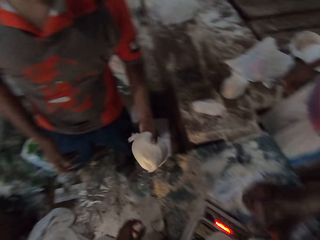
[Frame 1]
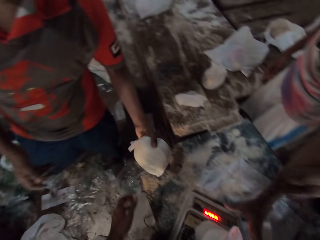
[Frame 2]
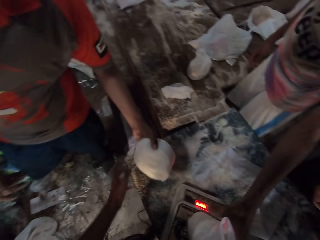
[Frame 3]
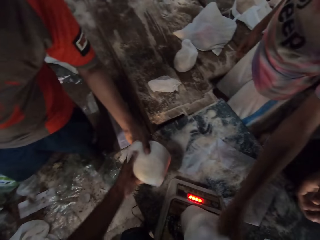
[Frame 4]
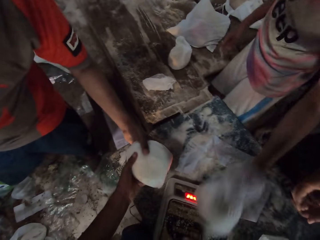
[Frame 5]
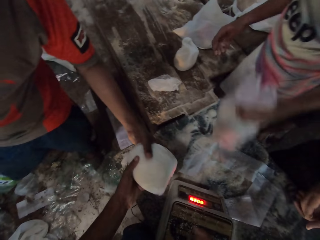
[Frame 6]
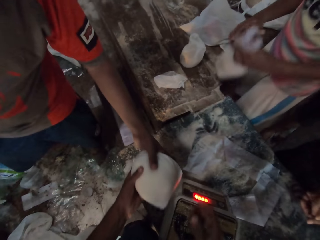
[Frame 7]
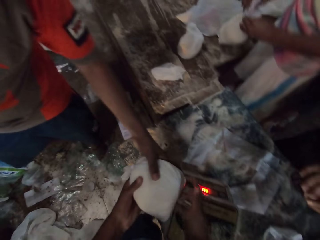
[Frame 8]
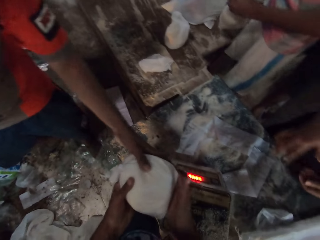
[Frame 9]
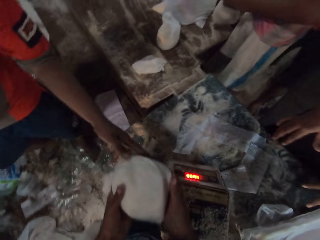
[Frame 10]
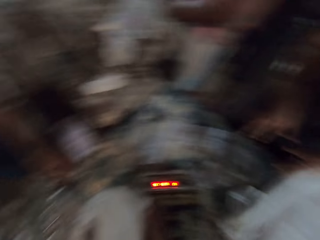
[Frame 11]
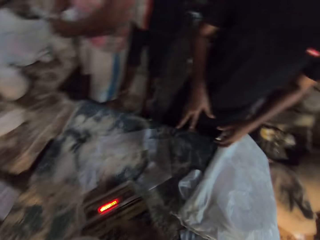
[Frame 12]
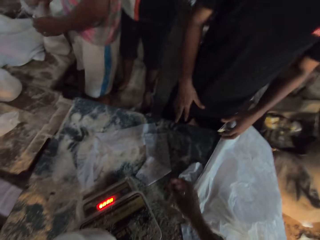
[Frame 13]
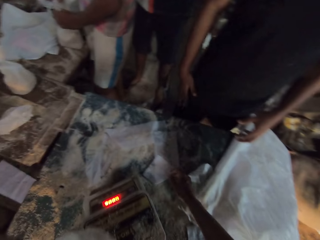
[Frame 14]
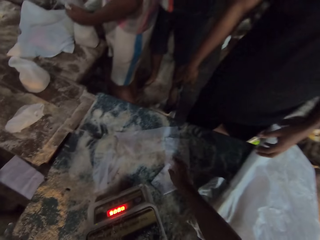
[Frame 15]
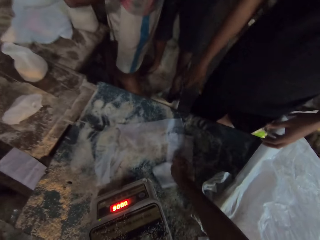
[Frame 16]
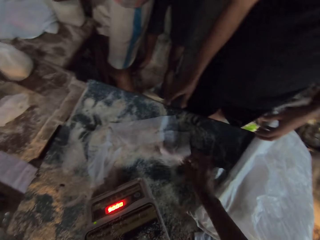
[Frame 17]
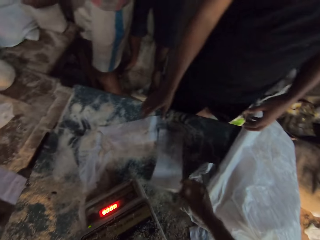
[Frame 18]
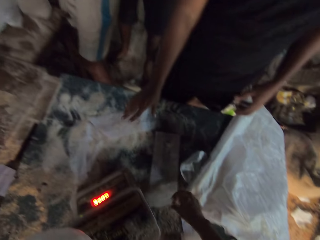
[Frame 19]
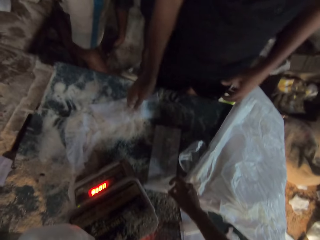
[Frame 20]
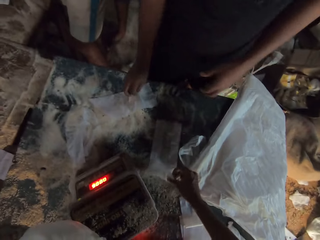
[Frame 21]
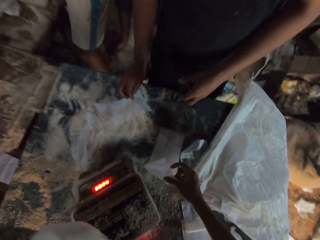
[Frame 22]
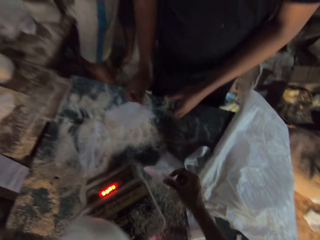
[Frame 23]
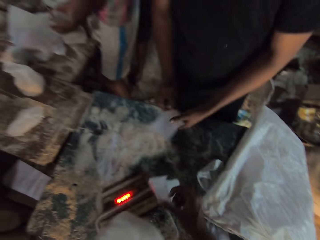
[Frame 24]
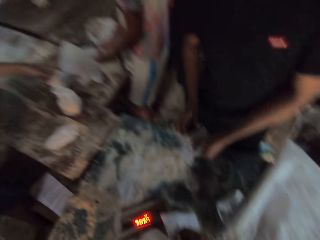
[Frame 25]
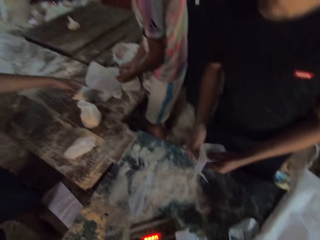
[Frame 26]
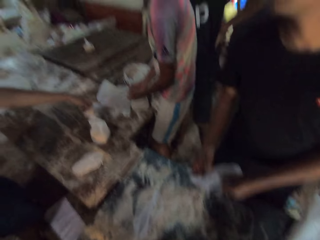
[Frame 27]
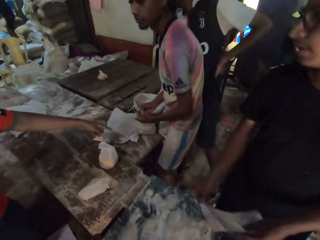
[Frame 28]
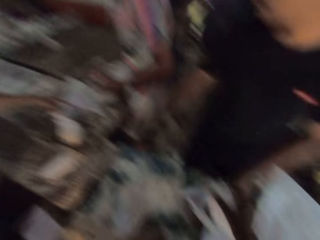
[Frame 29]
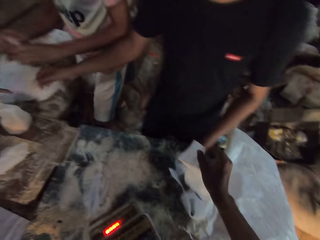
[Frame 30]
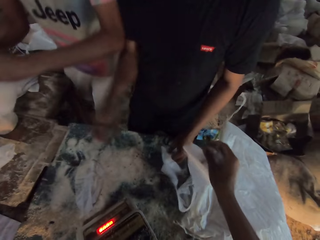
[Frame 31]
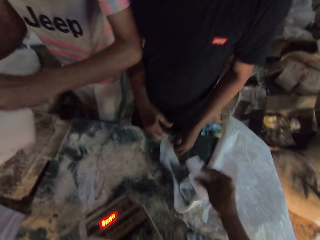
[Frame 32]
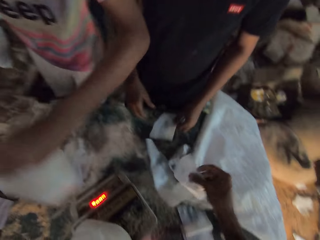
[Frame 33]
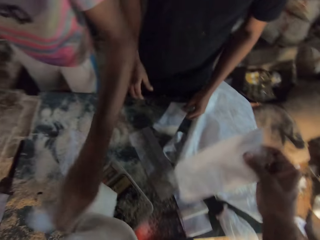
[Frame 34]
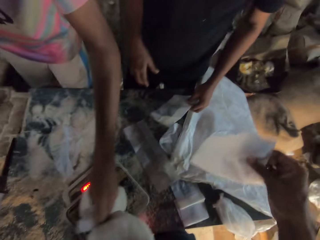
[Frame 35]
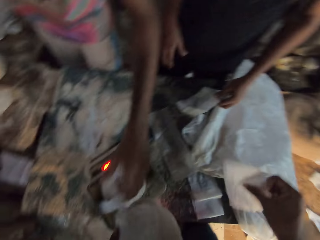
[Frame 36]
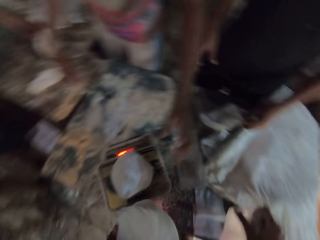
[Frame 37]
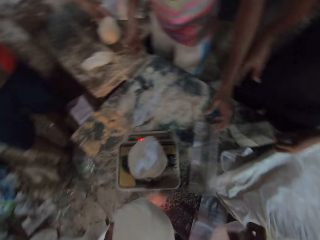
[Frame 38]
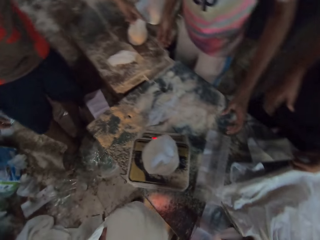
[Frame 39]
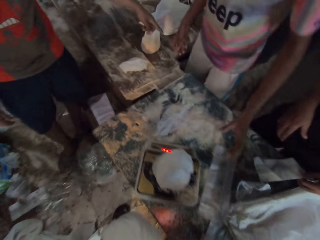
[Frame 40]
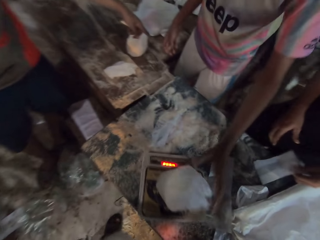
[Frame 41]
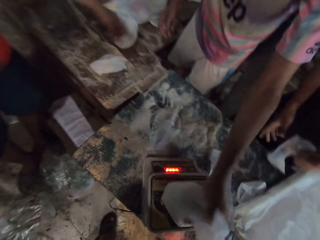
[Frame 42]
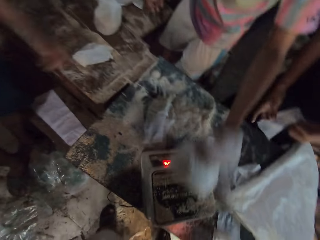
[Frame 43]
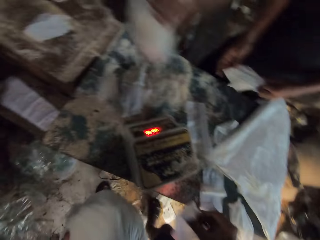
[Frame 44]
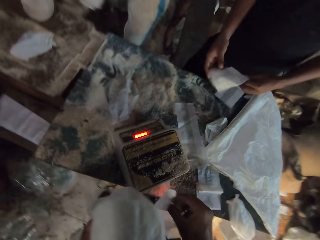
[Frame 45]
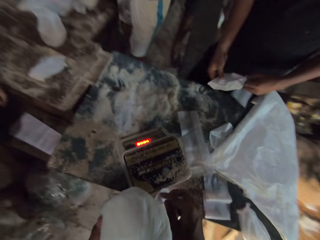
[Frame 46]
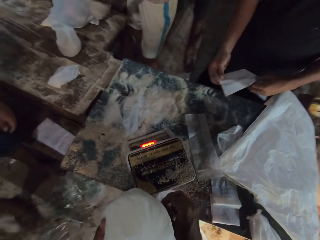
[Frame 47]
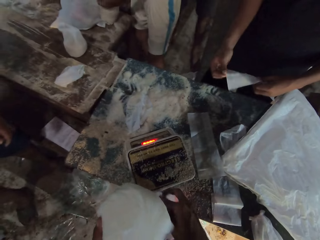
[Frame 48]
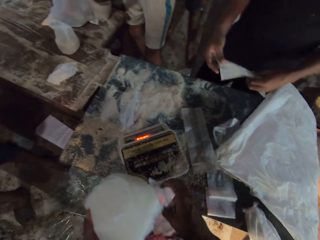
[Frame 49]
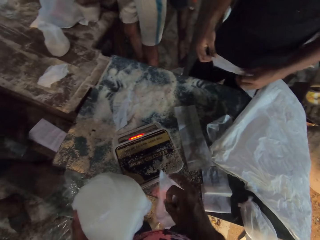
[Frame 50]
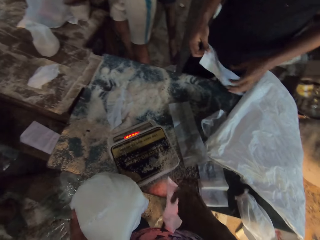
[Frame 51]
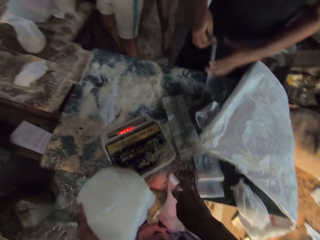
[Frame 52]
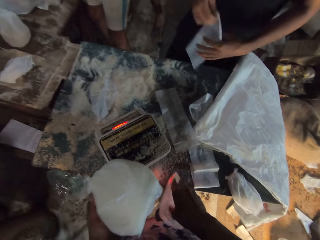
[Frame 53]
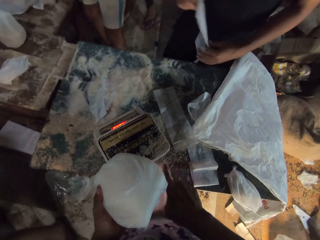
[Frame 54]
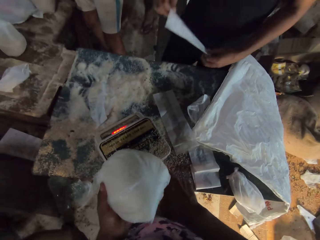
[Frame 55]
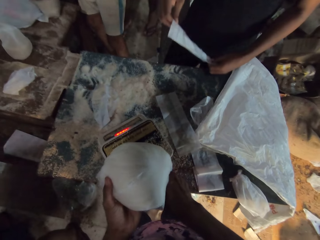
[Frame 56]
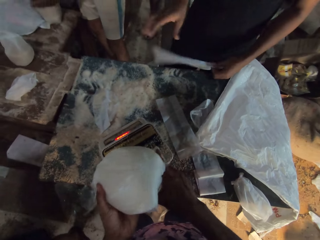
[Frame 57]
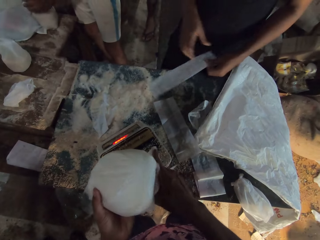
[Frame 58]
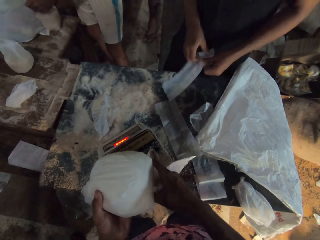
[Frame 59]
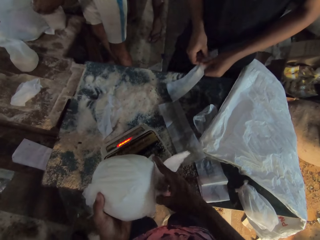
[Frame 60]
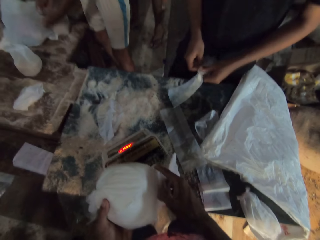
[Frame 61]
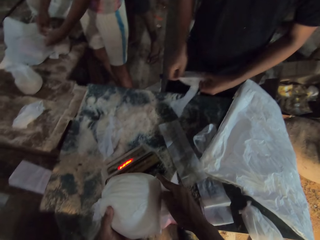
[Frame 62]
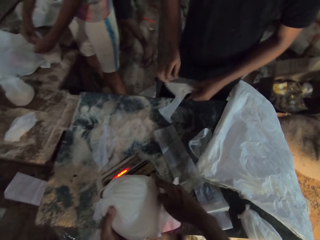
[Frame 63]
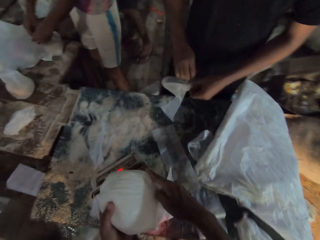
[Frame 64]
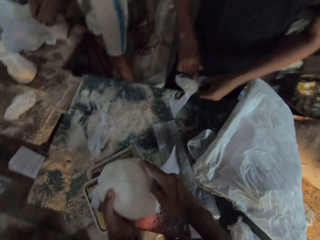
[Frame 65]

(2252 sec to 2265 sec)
A man holds a silicone bag with his left hand. The camera wearer collects the silicone bag from the man with his left hand. Another man picks the silicone bag. The camera wearer picks a silicone bag from the table with his right hand. A third man picks a silicone bag from the table with his right hand. The second man ties a silicone bag with both hands. The second man drops the silicone bag on the scale with his left hand, weighs the flour on the table, and picks the silicone bag from the scale with his left hand. The third man holds the silicone bag with both hands. The camera wearer opens the silicone bag with his right hand.

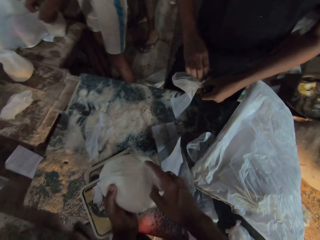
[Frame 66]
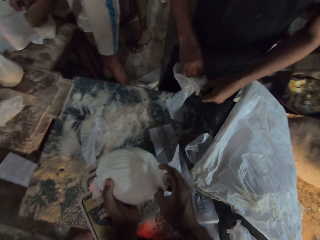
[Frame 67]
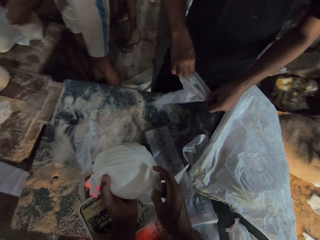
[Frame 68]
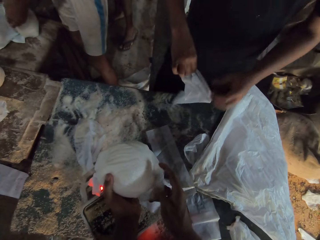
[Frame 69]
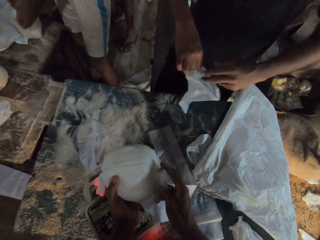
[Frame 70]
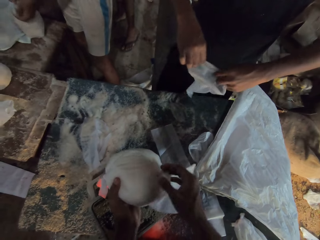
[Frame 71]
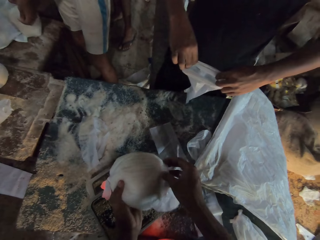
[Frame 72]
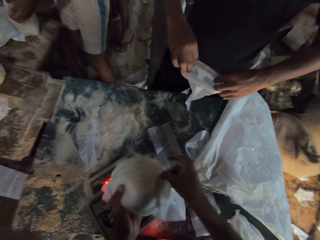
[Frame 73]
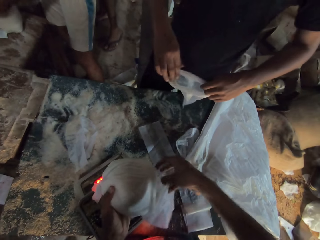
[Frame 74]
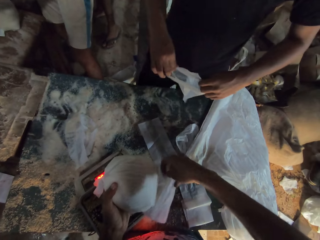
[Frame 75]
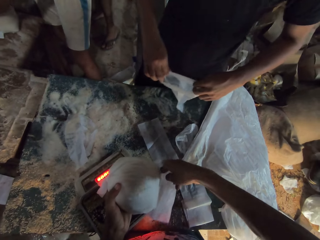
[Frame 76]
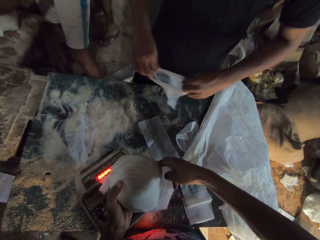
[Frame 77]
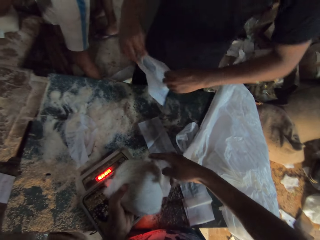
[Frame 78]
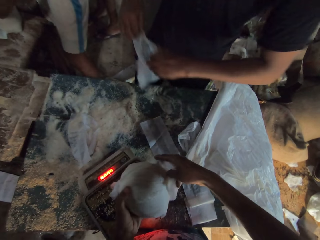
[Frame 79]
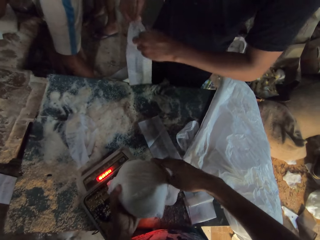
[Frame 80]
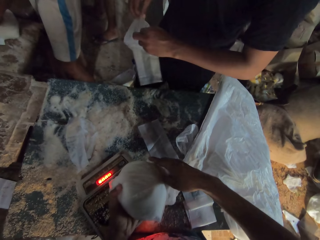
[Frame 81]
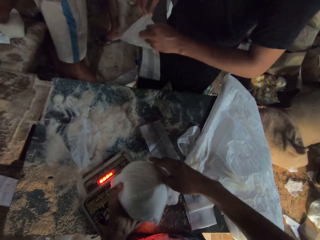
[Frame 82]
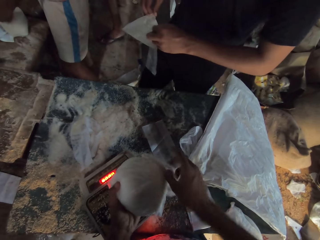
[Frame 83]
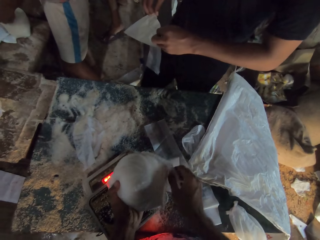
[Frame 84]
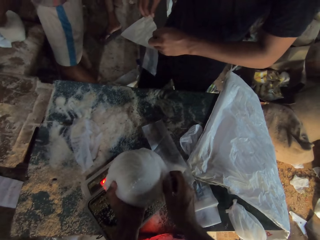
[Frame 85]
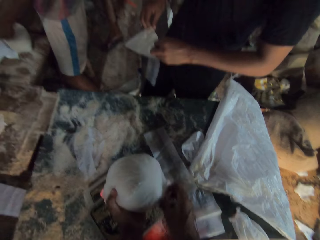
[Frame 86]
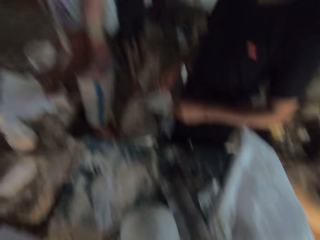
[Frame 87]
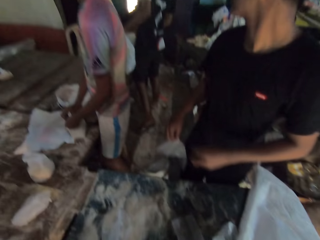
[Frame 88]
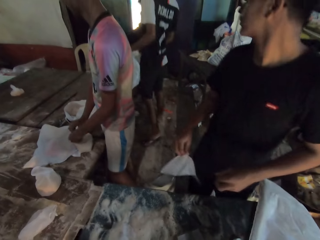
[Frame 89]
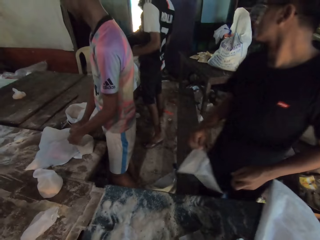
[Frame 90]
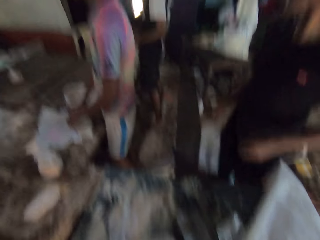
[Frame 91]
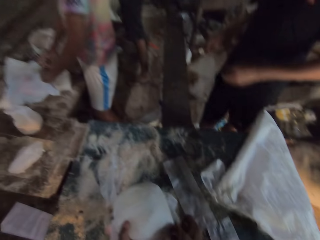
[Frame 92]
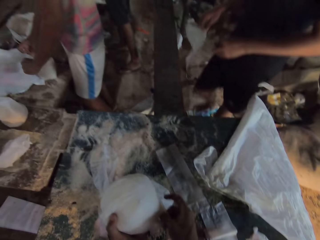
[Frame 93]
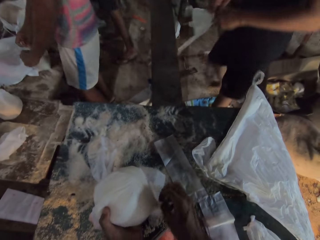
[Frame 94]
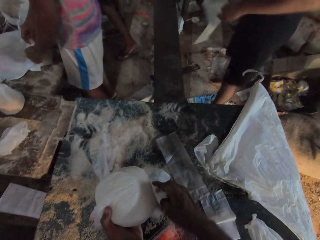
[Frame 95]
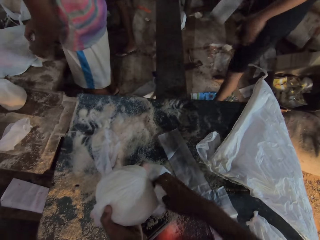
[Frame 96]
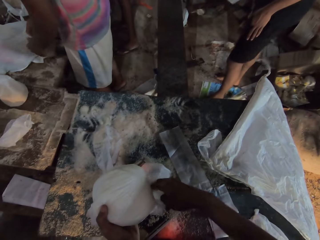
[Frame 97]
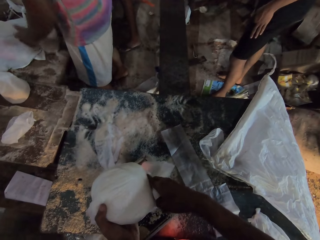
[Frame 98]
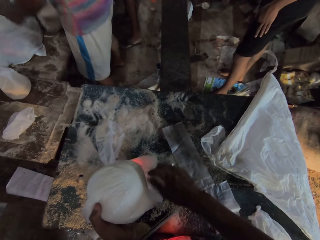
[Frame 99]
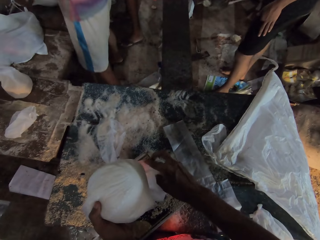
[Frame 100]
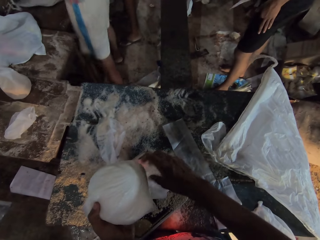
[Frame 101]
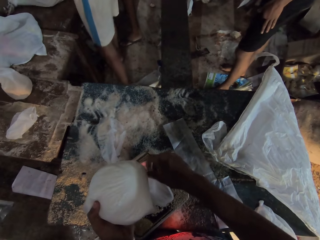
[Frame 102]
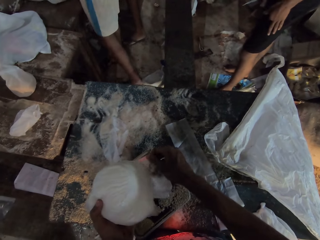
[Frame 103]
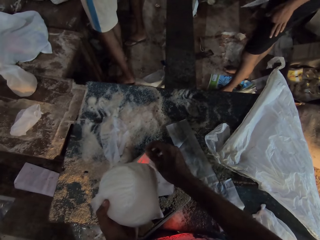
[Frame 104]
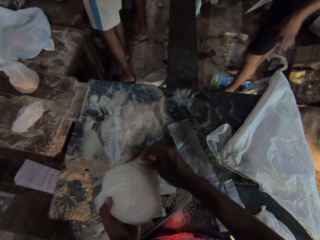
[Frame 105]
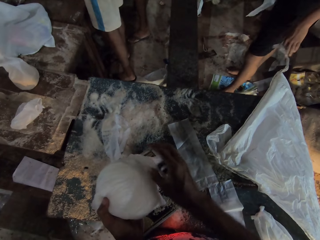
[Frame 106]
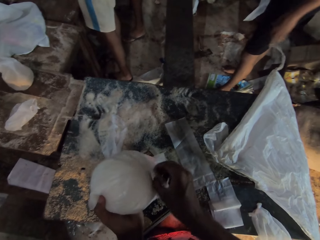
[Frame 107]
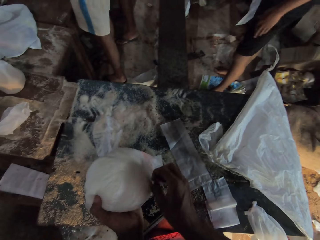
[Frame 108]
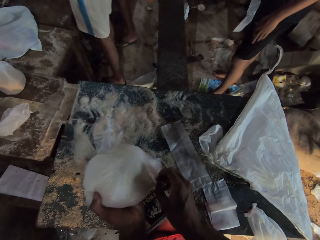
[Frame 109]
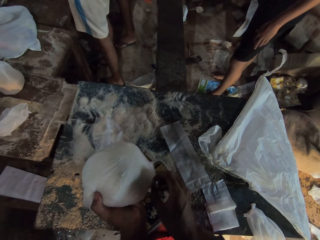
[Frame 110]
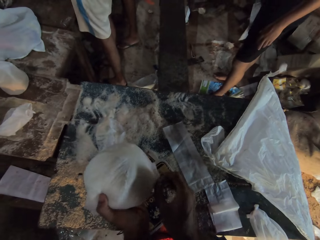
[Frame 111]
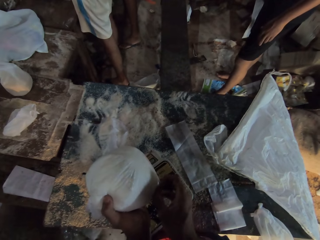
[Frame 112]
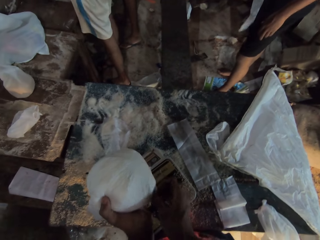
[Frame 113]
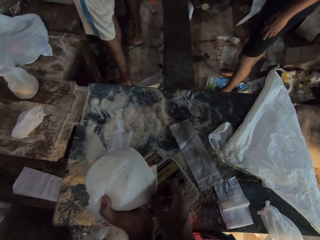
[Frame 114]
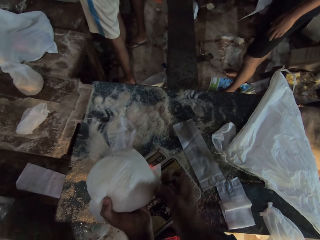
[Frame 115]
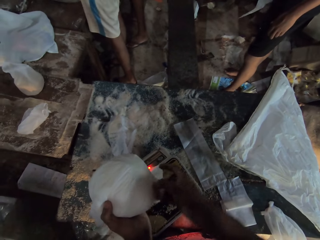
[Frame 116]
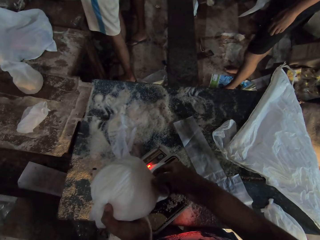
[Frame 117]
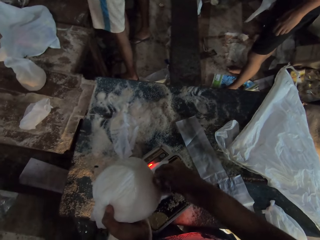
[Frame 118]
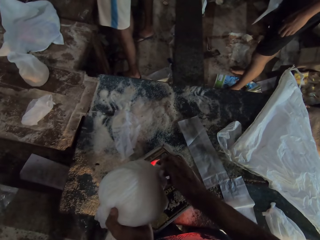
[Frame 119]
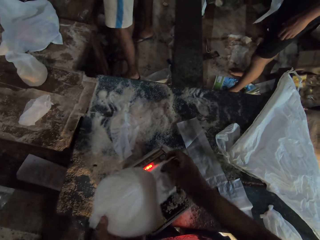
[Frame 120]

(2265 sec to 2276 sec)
The camera wearer places a silicone bag into the silicone bag with both hands. A man ties a silicone bag with both hands.
